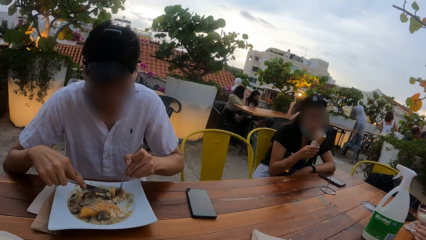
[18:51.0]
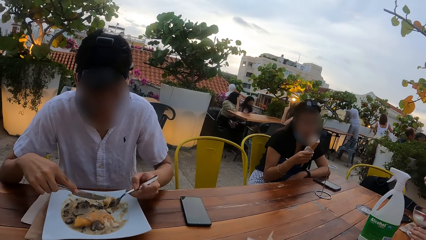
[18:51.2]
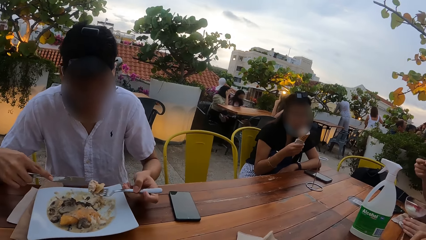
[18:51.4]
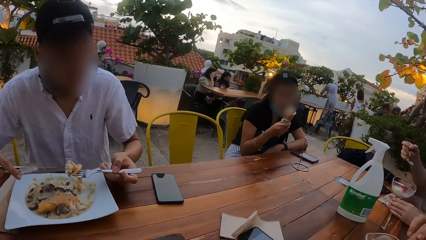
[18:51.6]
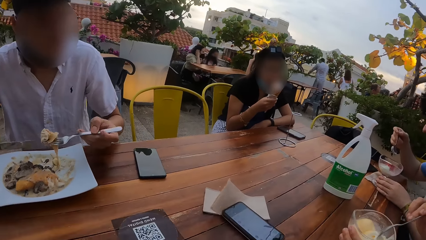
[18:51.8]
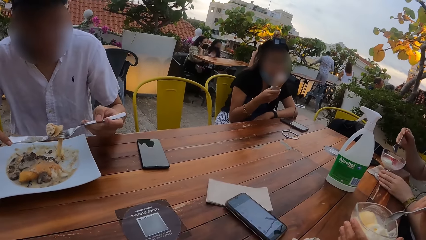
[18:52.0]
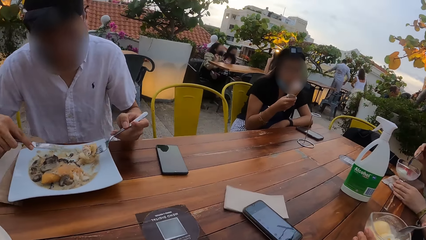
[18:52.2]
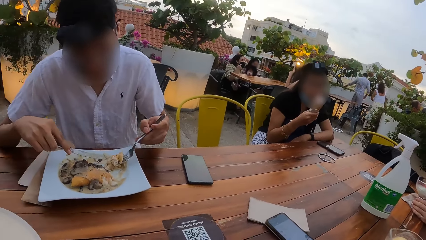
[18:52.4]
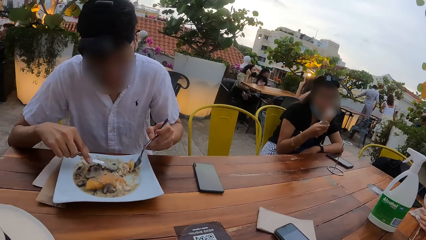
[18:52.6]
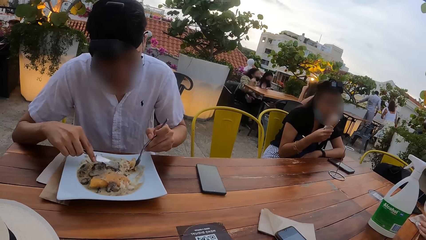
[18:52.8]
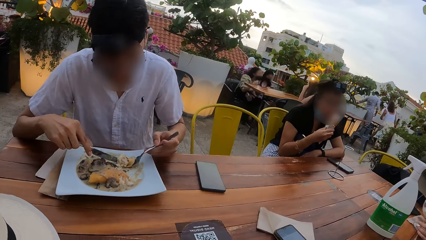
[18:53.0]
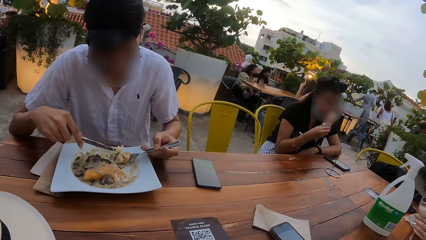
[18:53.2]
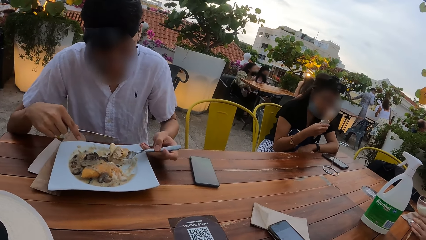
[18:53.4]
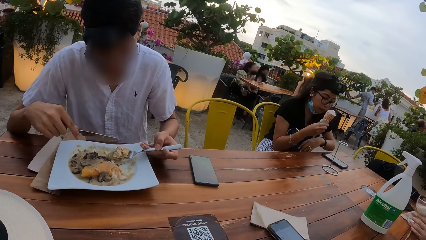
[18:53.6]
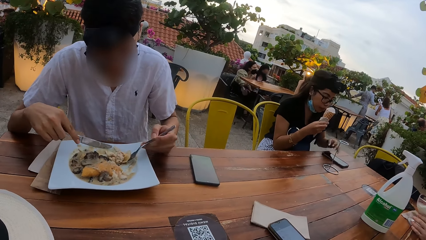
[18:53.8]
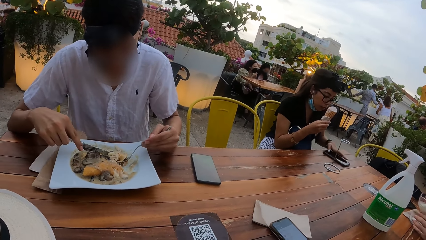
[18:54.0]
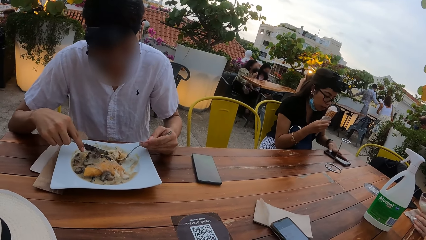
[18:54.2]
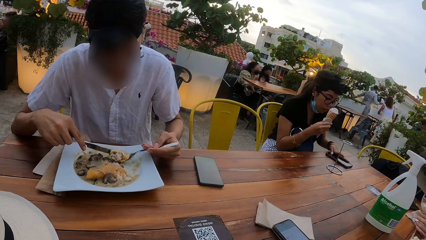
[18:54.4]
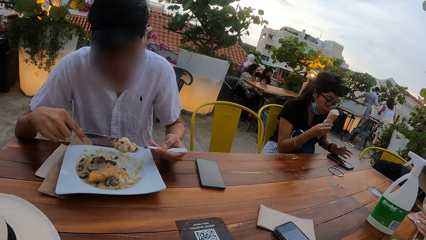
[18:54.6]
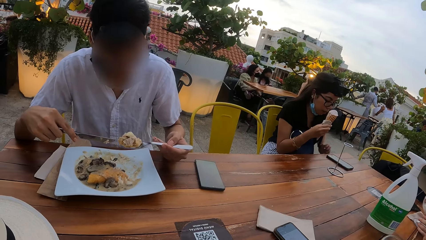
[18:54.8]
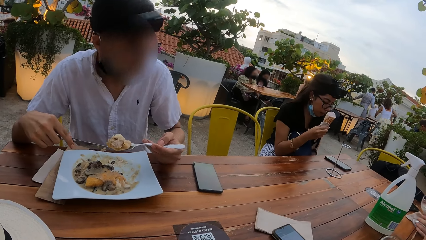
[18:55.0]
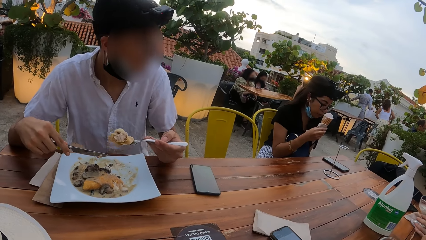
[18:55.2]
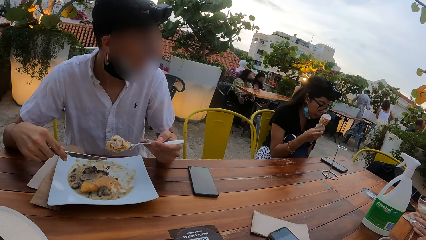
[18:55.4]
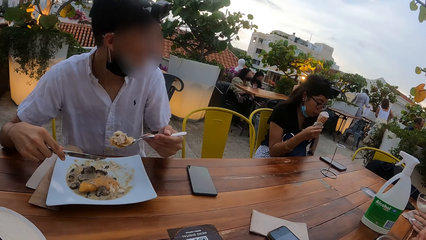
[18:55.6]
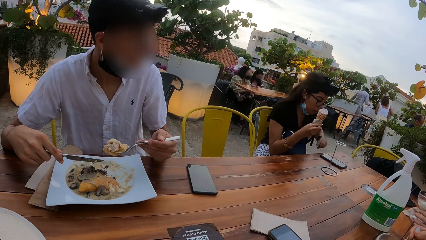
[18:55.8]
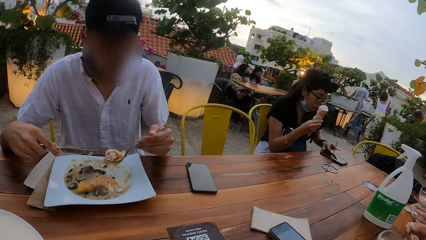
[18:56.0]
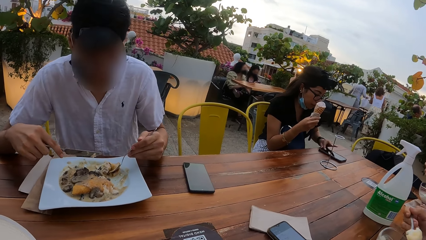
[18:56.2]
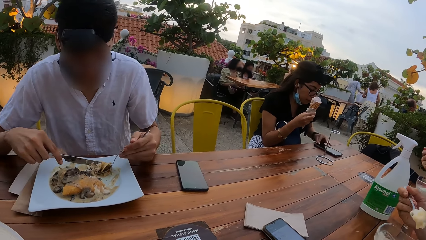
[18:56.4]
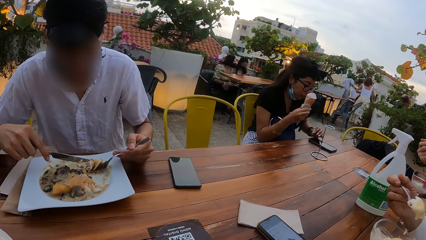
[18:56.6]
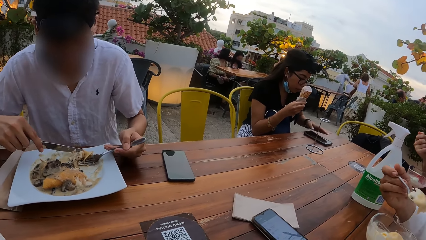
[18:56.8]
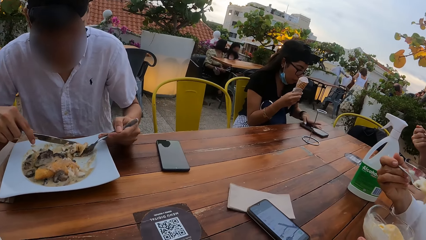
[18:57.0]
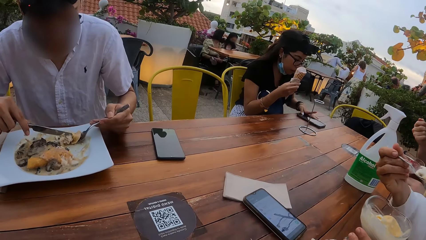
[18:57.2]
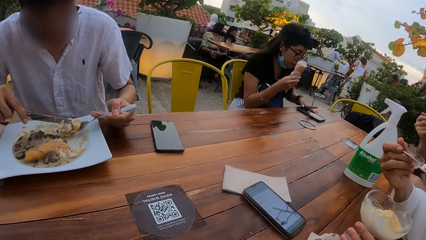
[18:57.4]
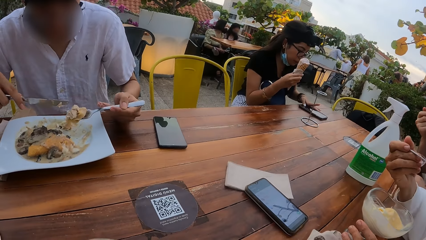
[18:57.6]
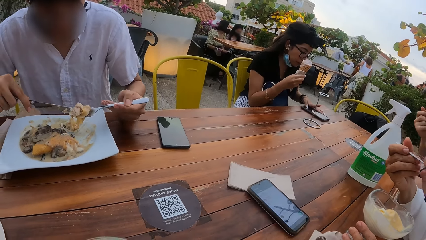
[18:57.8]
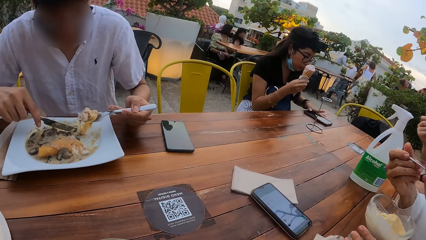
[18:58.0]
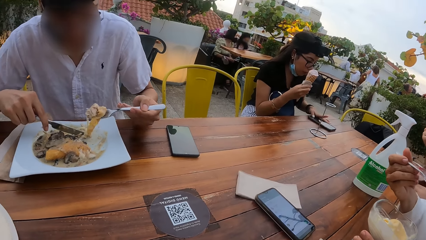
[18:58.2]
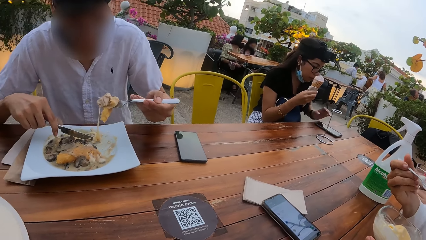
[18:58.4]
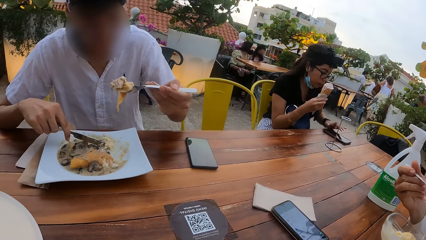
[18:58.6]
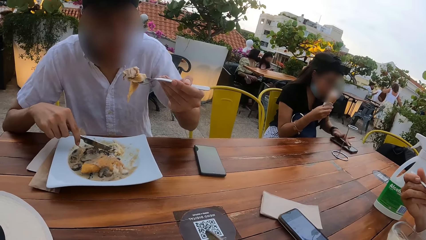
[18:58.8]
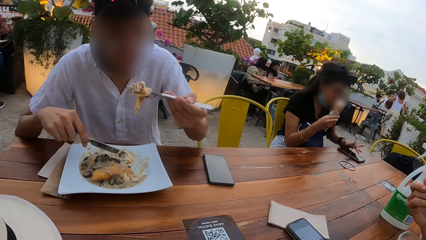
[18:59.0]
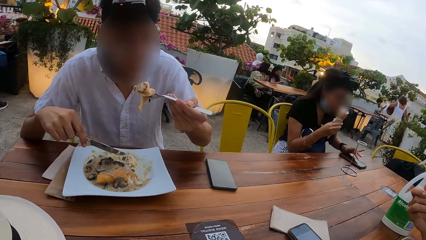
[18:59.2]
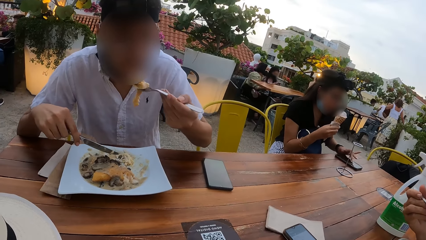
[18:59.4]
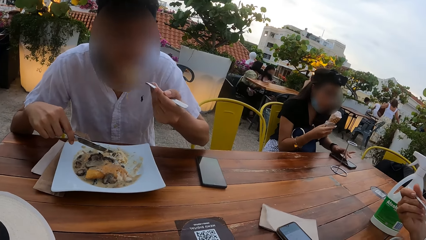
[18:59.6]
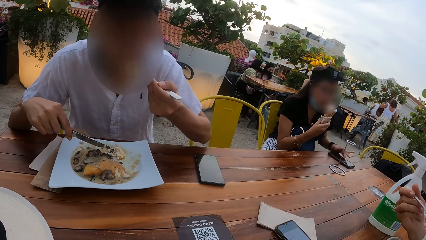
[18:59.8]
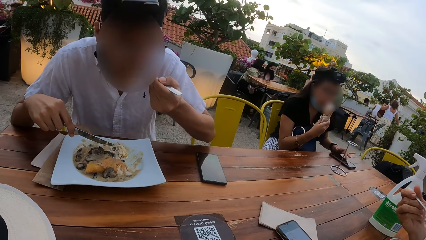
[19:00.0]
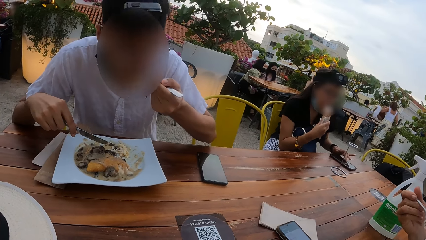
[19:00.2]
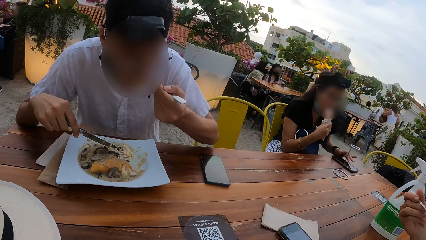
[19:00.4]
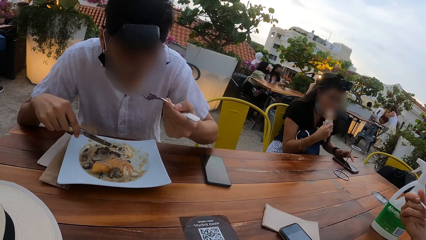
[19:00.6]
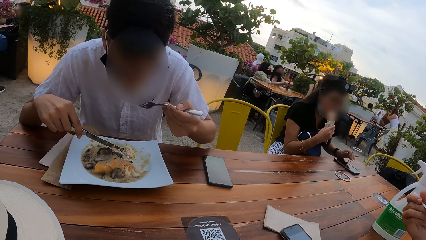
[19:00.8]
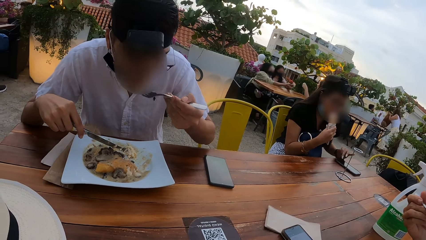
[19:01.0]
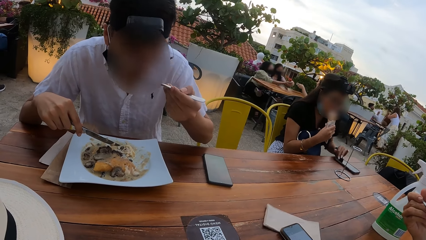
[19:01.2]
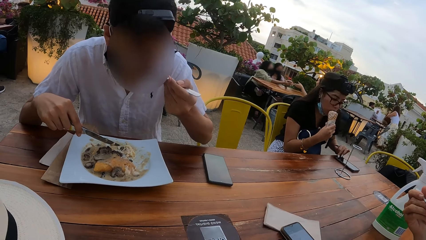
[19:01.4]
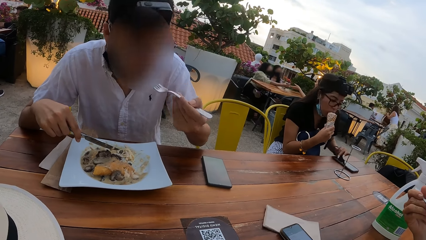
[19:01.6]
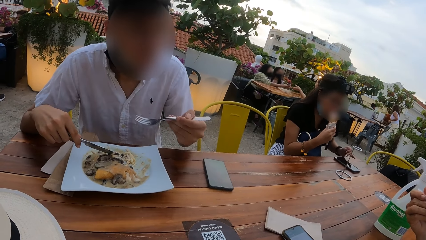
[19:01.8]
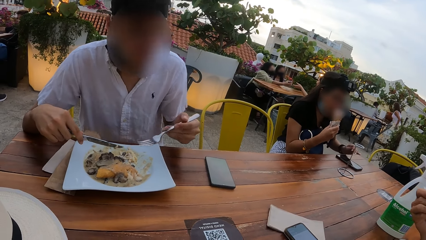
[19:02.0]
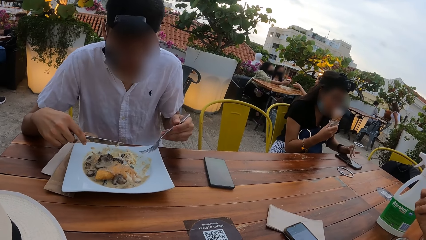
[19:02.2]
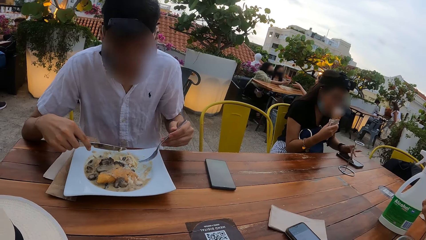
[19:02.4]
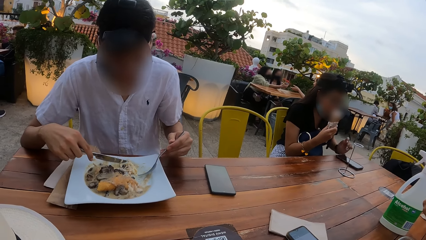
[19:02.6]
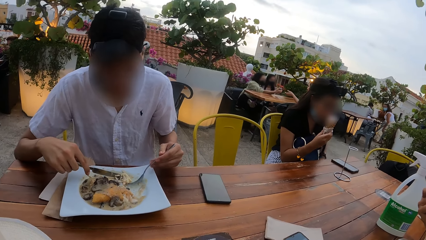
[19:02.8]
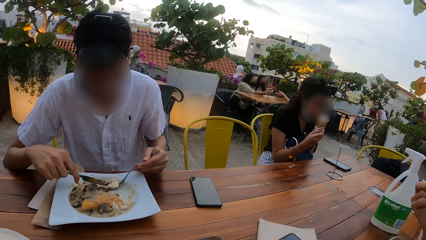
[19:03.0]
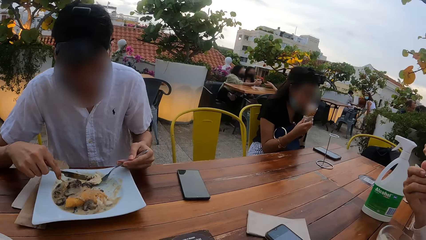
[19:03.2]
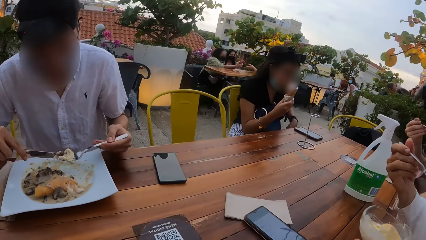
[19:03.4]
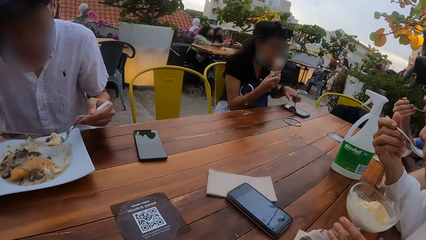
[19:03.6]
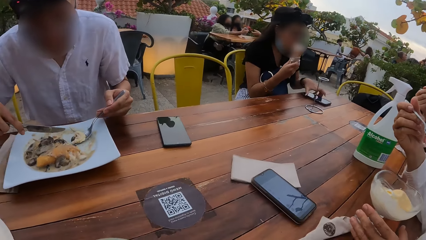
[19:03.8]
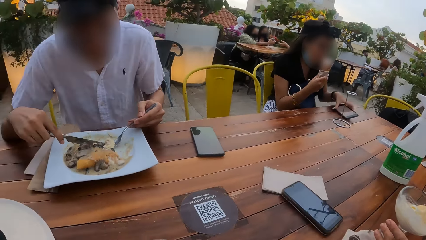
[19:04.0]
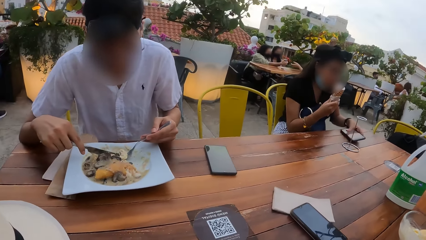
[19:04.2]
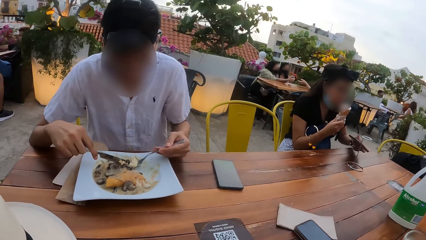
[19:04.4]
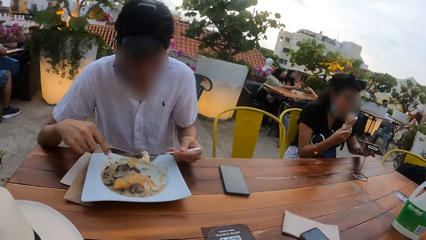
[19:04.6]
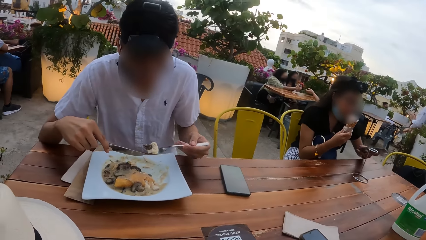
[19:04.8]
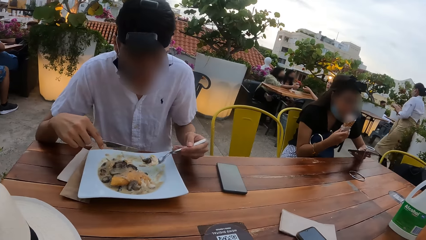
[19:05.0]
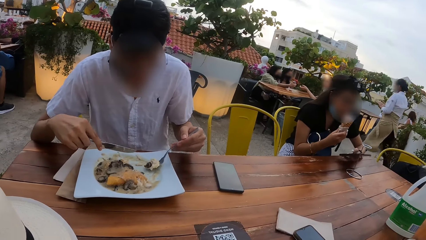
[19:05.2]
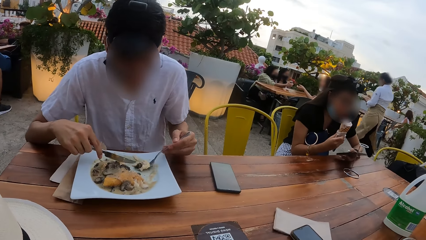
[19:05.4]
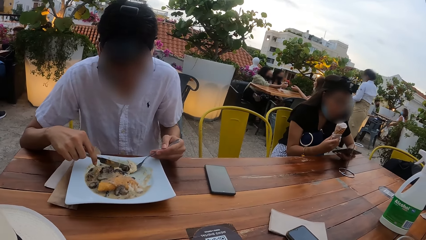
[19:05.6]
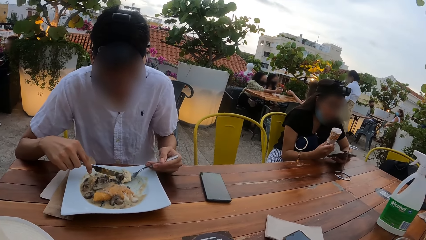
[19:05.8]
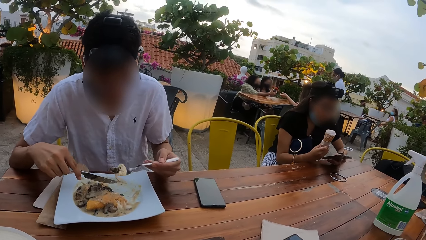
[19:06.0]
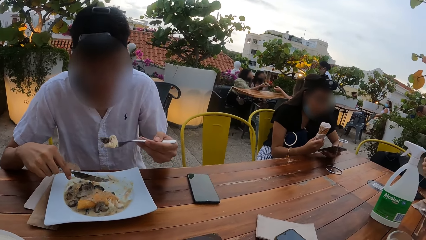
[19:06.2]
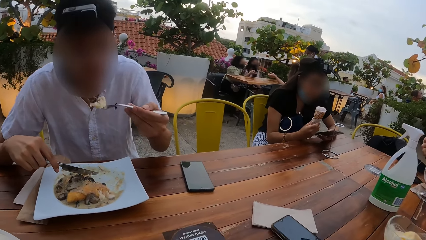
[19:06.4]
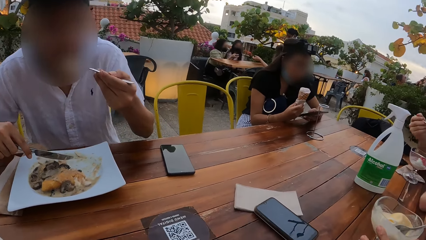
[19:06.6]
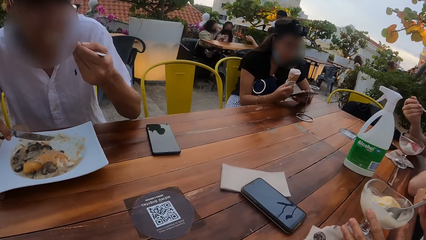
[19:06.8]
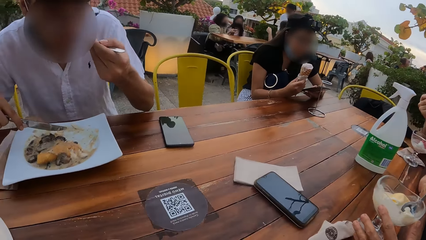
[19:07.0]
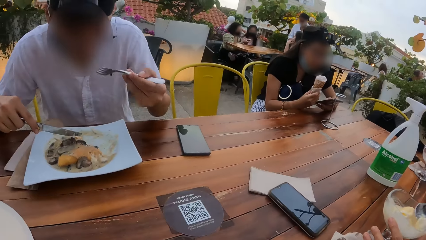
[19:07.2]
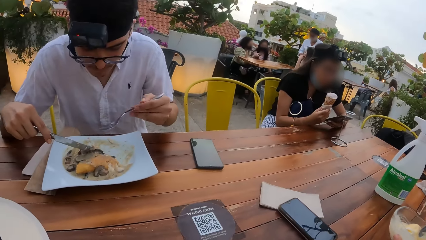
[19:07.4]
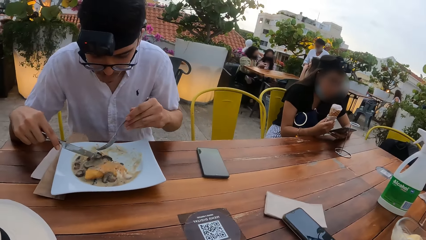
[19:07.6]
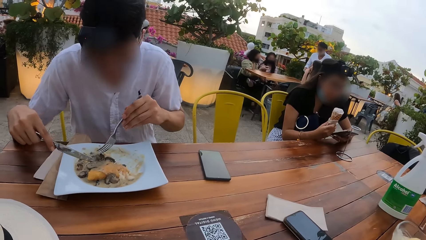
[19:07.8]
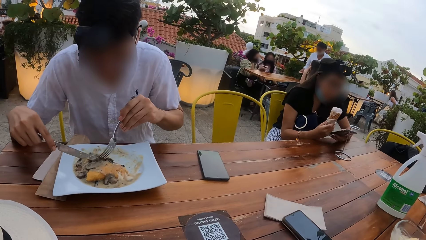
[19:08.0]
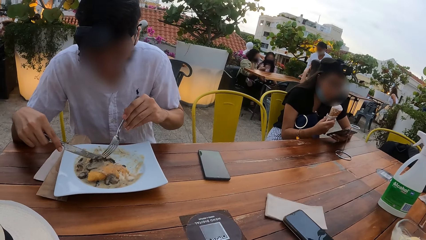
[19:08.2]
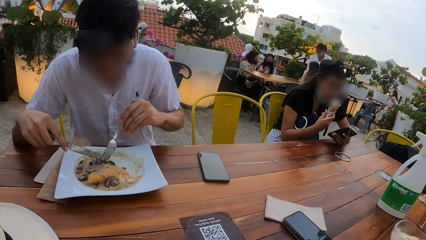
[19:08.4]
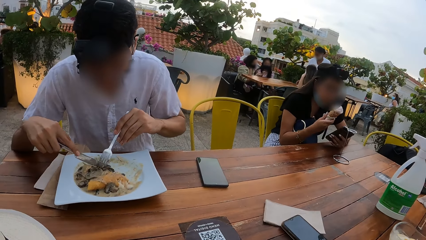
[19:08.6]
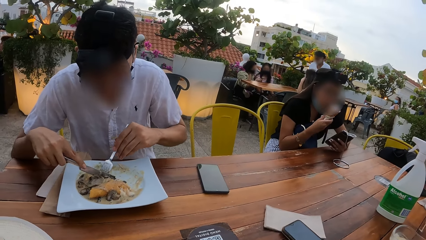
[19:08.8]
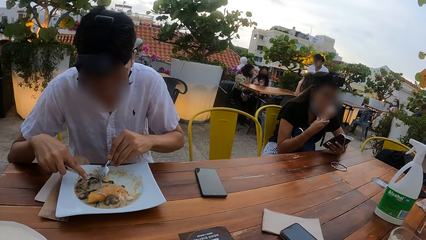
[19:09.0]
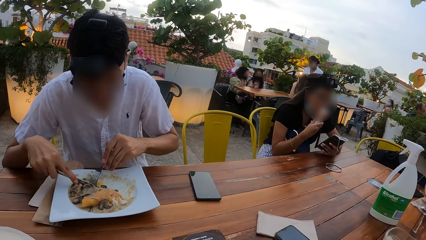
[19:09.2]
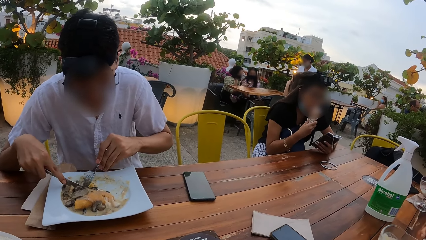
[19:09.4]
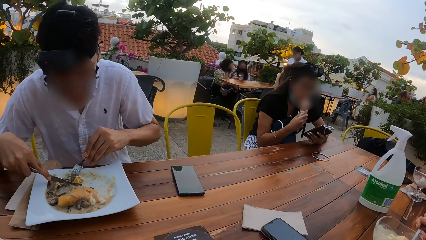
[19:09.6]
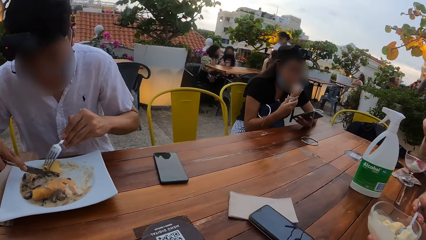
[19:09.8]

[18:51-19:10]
A woman operates a mobile phone on the table with her left hand. The woman picks up the mobile phone from the table with her left hand. The woman operates the mobile phone in her left hand.
